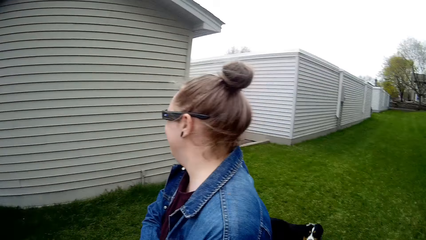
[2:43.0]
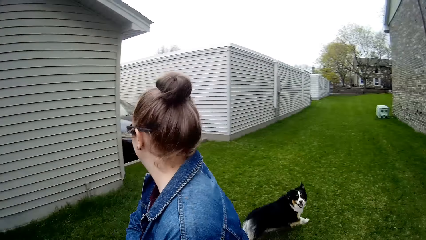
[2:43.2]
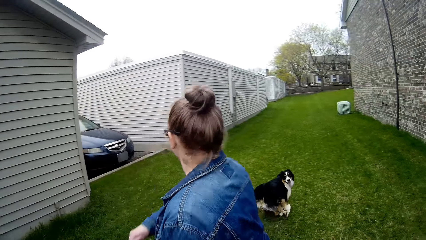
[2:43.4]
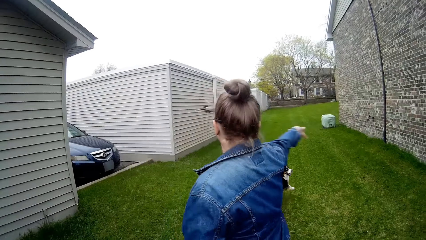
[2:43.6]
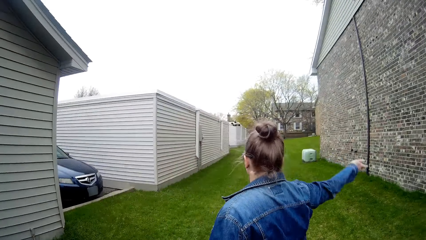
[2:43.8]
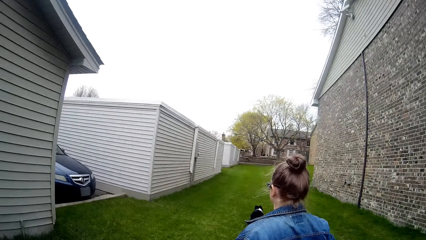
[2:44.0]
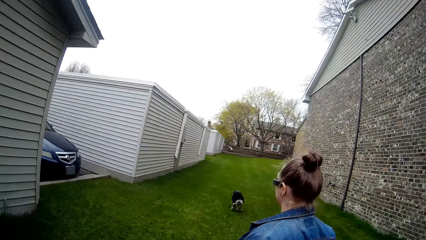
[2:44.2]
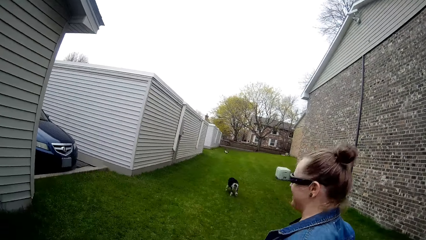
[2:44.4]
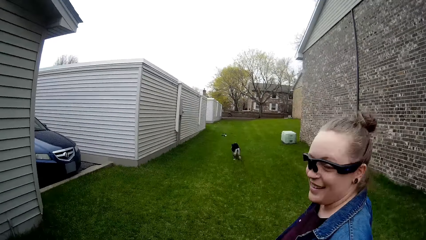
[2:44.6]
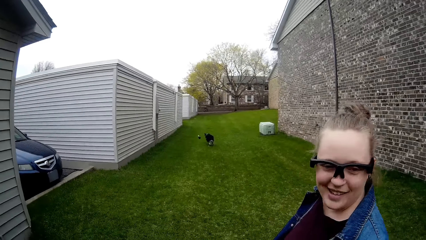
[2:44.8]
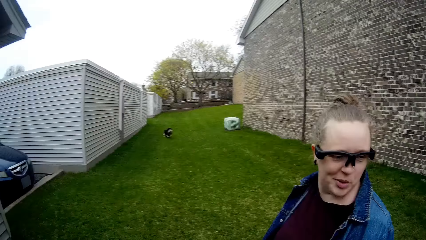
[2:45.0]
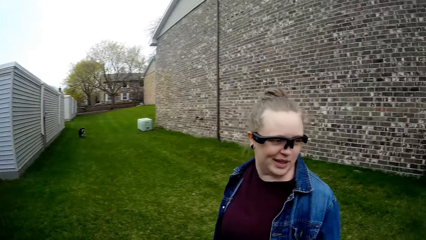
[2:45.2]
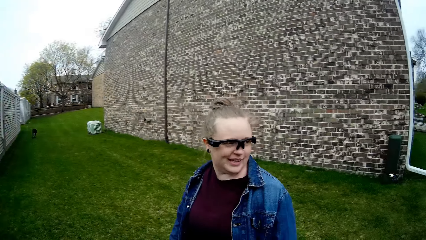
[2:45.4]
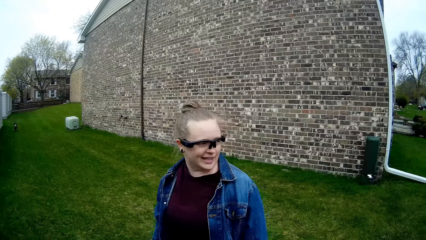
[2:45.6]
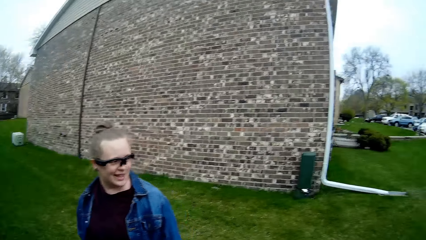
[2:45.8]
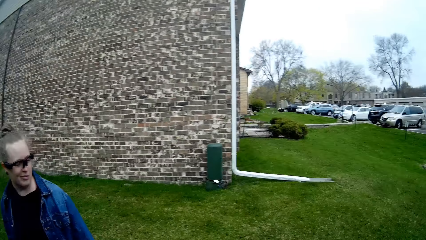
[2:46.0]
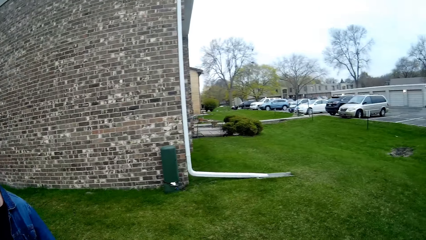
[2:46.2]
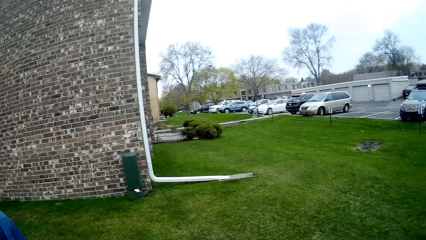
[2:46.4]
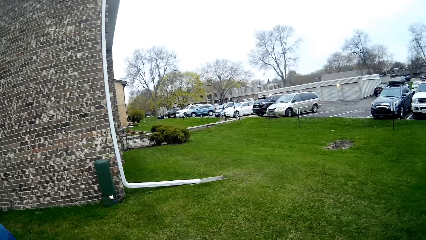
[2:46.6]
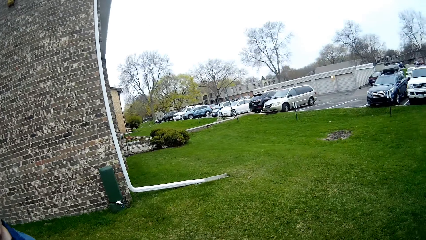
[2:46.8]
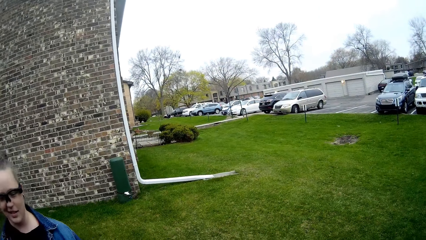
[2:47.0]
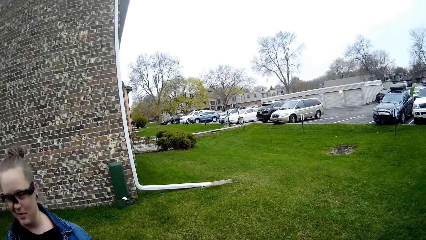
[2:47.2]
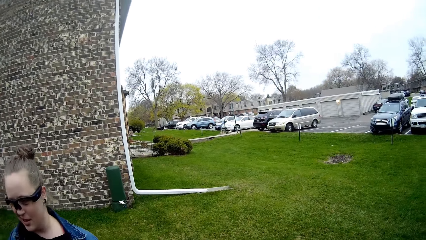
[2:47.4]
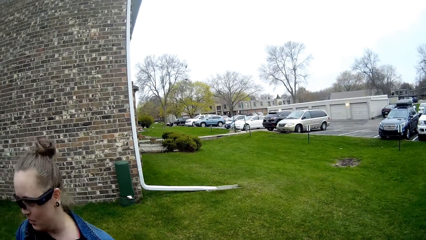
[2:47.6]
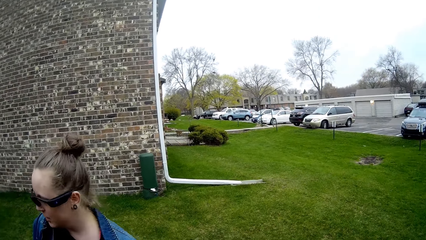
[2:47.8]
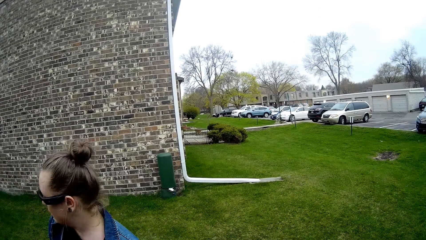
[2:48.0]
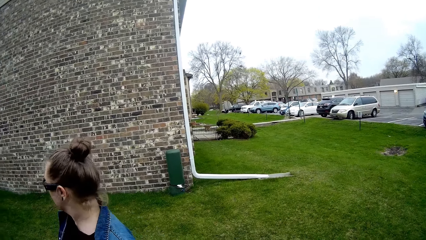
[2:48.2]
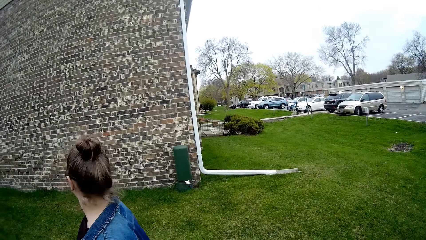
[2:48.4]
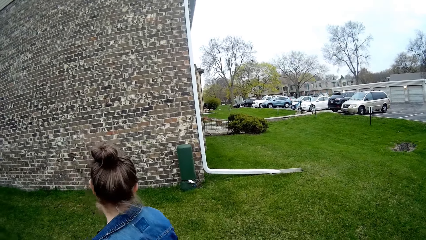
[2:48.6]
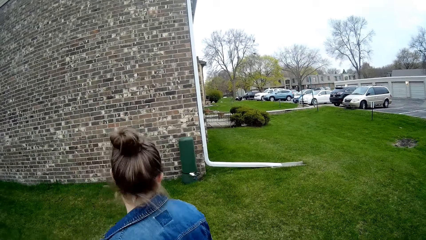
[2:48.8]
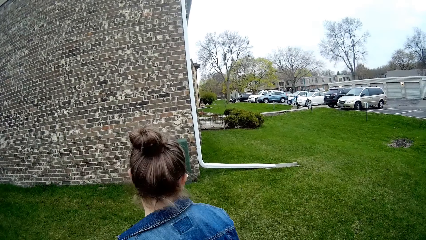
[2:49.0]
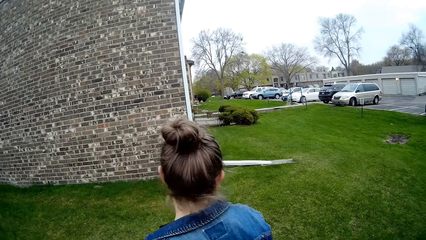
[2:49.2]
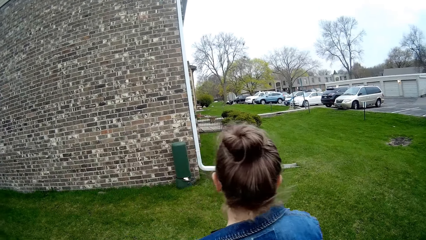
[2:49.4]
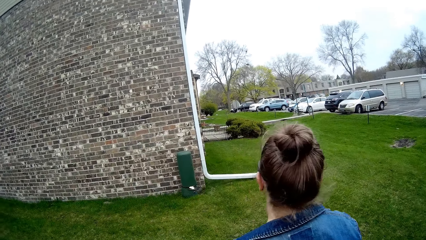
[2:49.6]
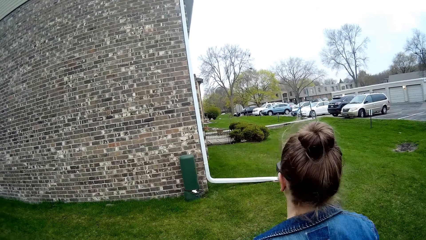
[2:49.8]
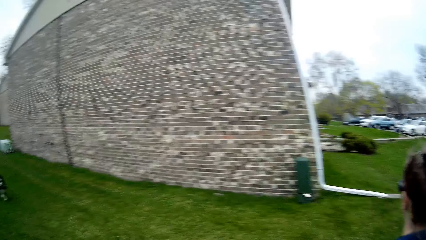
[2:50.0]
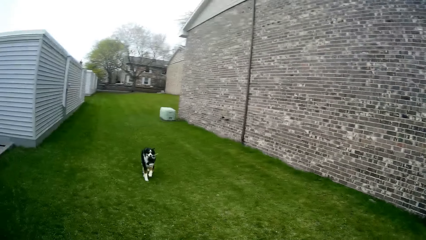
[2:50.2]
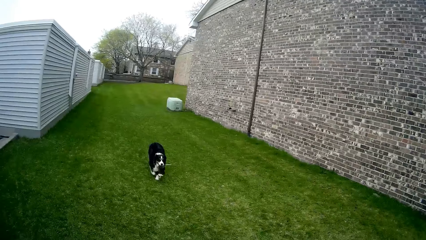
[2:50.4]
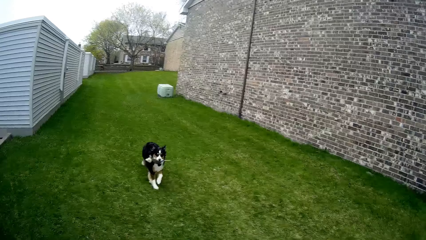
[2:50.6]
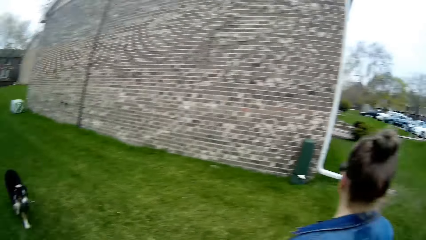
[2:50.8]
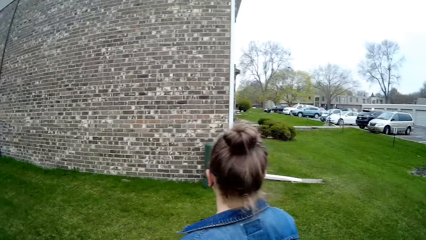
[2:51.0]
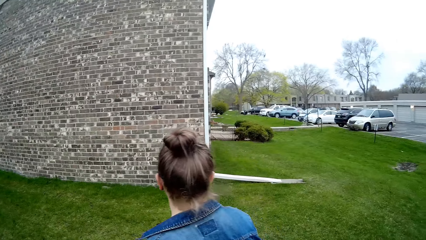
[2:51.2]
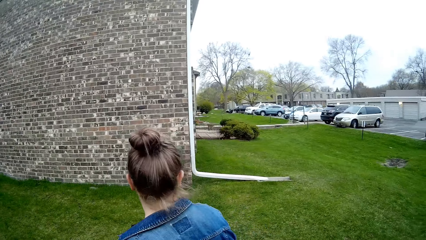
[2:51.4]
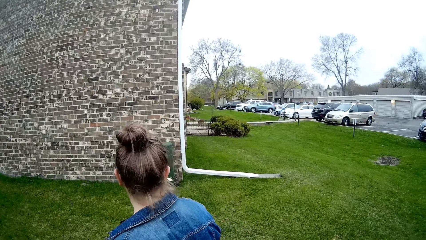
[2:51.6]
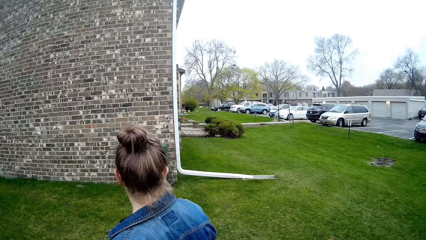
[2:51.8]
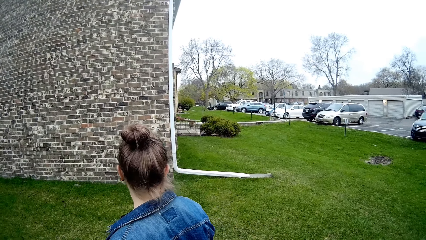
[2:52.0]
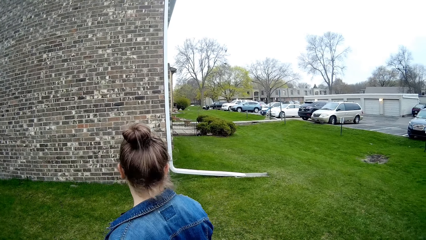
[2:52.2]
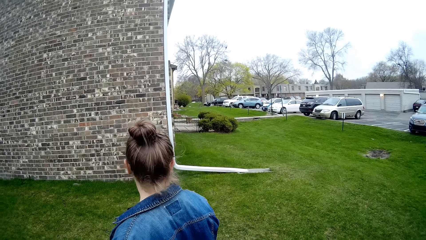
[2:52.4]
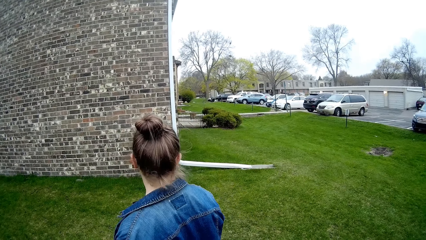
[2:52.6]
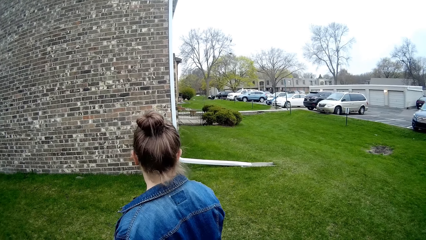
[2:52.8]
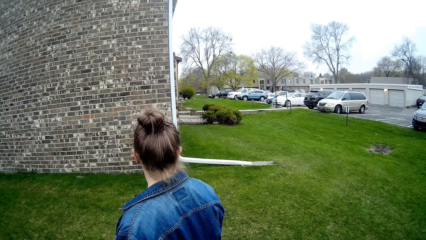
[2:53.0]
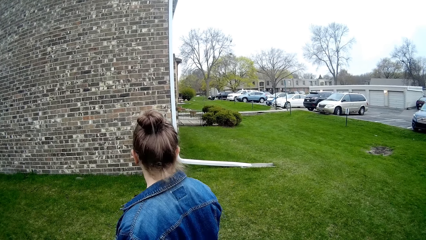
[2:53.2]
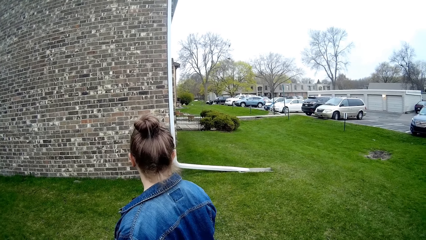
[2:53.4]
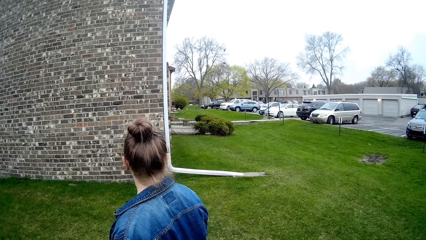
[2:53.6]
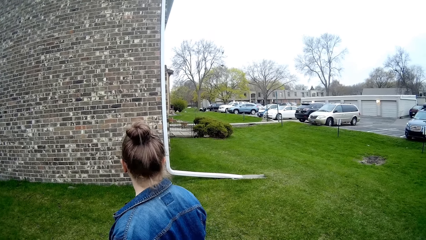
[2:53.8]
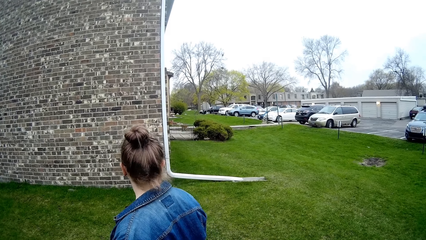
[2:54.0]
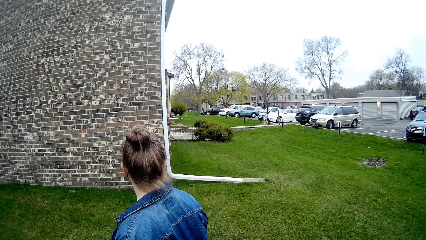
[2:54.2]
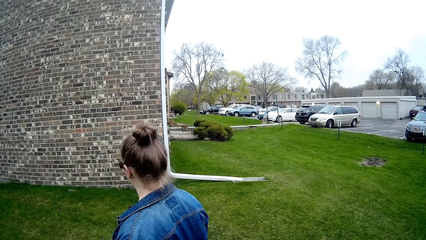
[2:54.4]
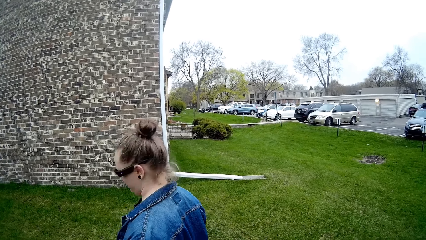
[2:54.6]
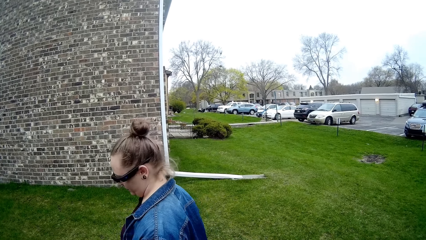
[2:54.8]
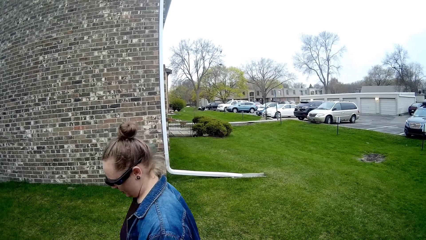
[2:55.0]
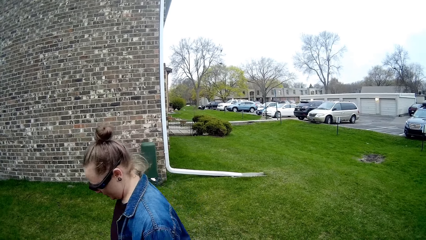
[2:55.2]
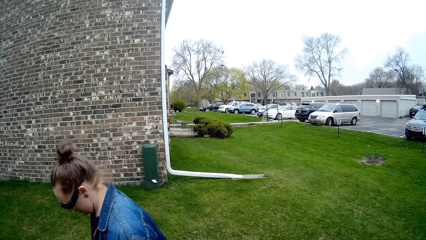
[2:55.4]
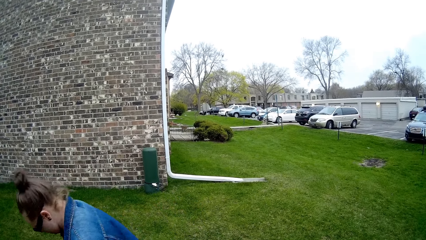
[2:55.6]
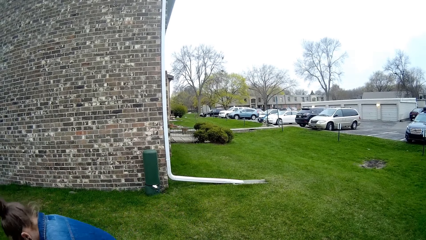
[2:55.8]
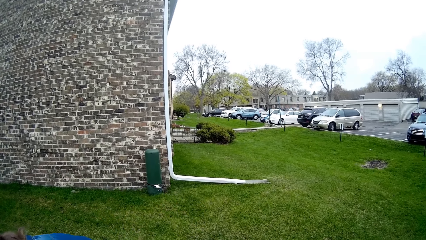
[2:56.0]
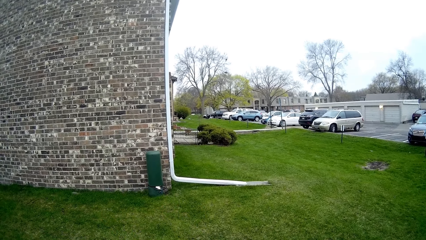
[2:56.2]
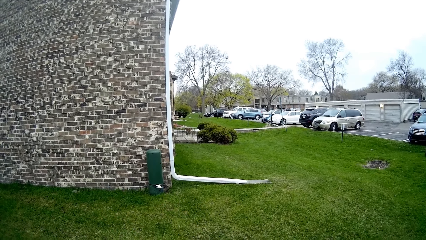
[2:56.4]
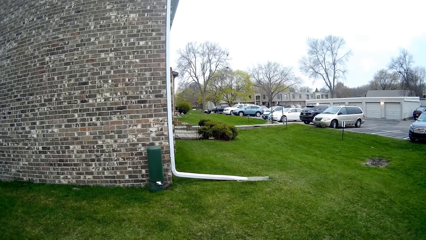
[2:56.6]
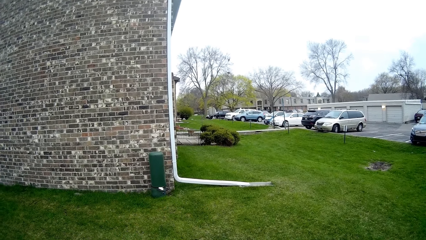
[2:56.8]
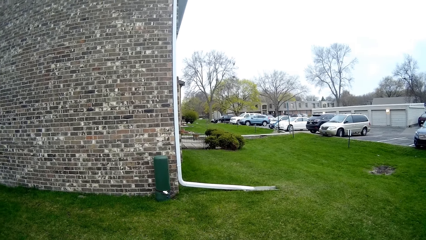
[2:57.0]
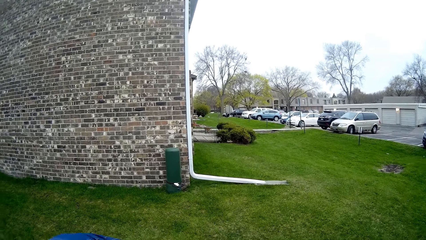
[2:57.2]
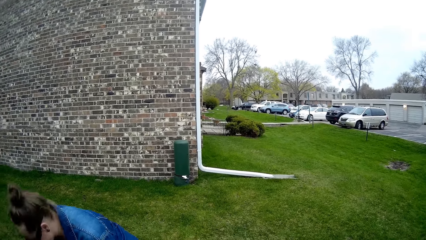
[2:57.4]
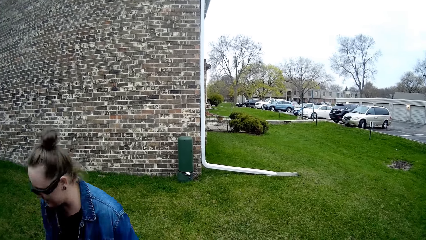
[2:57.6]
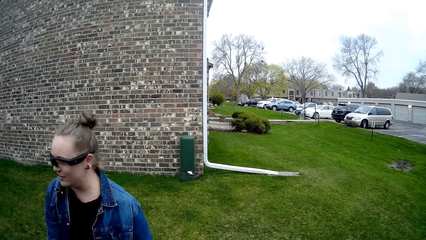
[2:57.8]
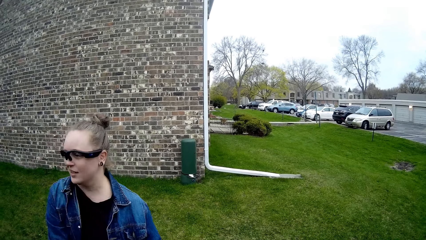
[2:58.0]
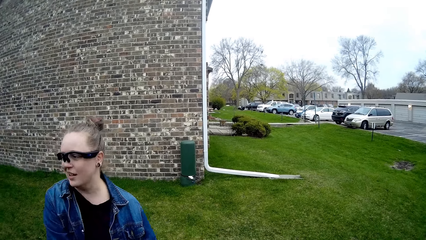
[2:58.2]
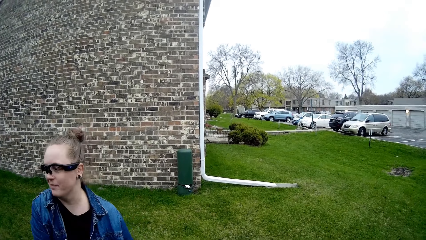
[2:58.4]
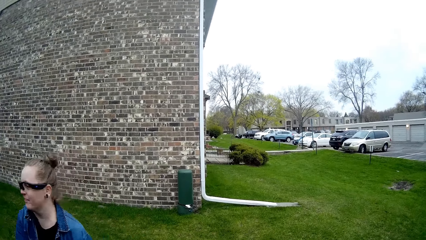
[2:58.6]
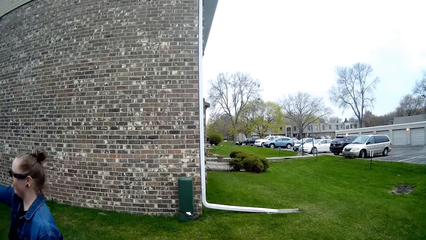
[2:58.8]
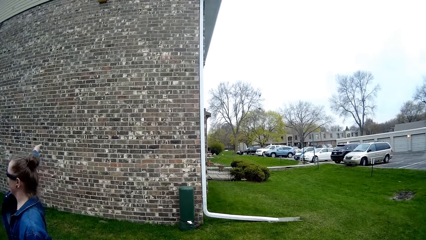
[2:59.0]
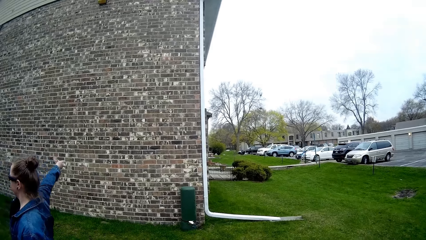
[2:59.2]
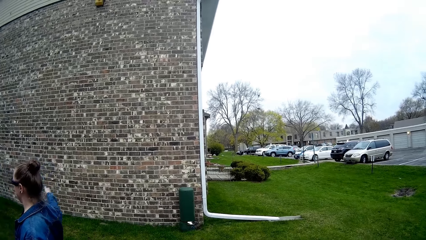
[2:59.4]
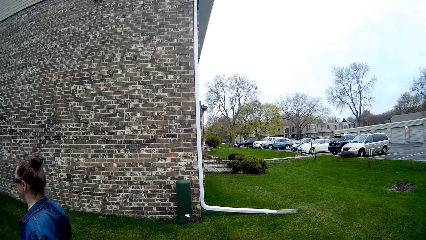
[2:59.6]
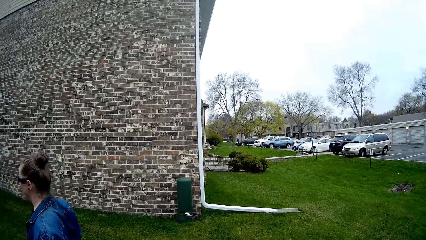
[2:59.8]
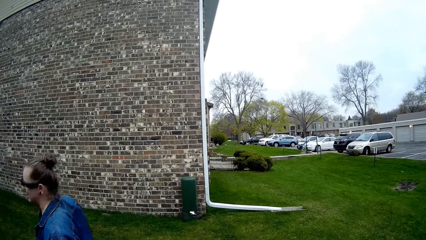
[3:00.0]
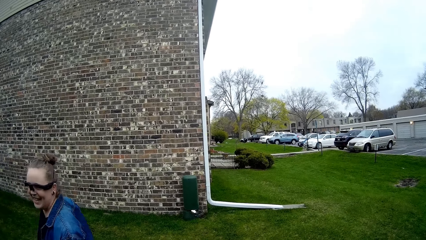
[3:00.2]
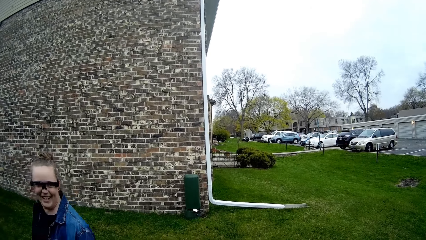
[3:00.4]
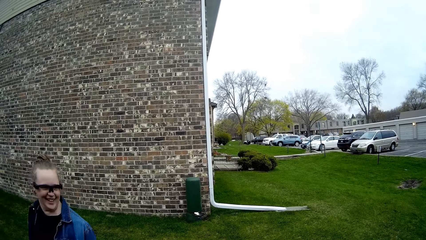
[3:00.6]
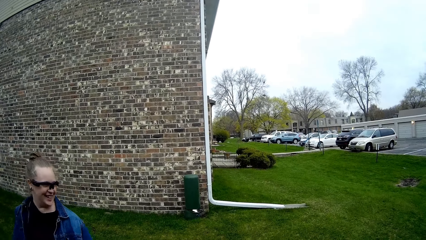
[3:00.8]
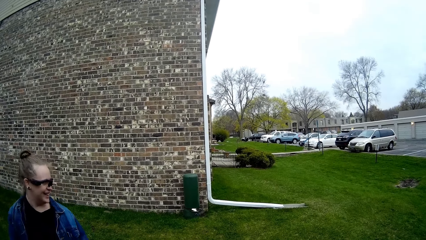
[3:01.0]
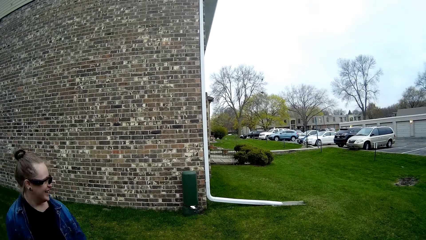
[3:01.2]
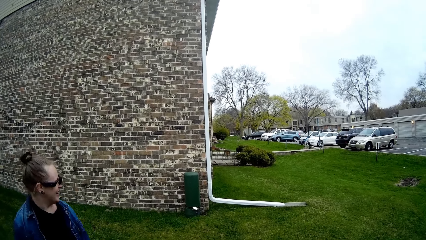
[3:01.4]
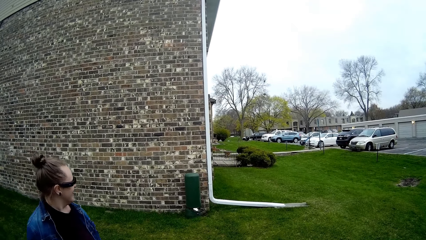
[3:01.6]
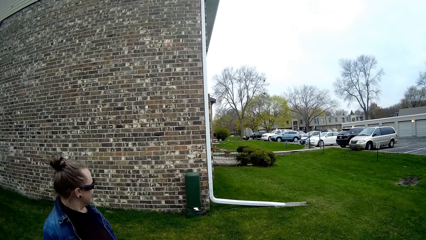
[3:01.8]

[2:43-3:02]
The camera wearer looks around. A woman throws the puppet across the lawn with her right hand. The dog runs towards the puppet. The dog runs towards the woman with the puppet in its mouth.
